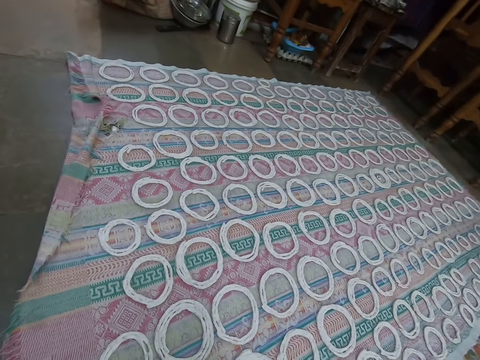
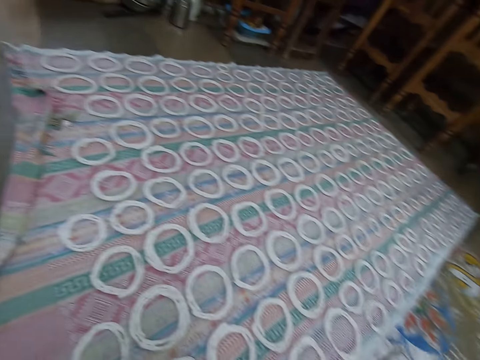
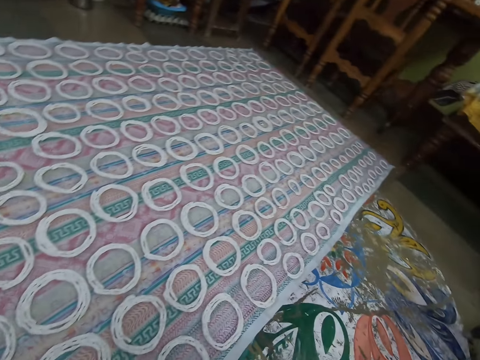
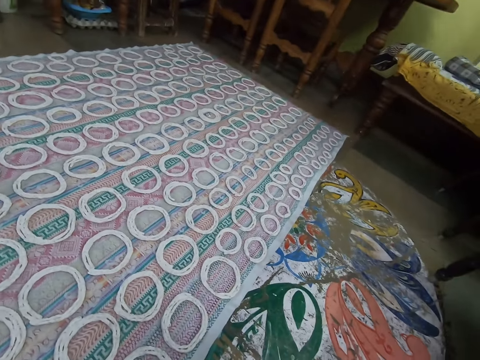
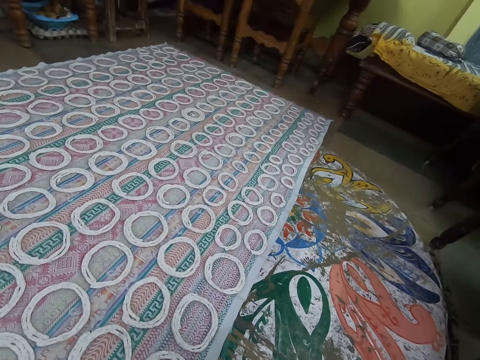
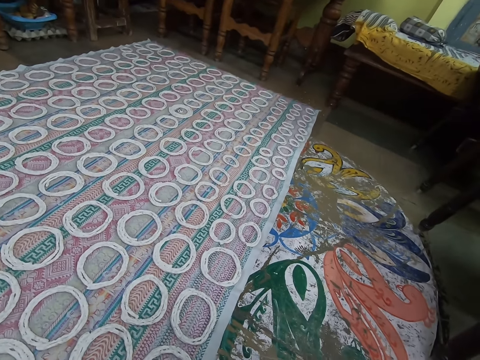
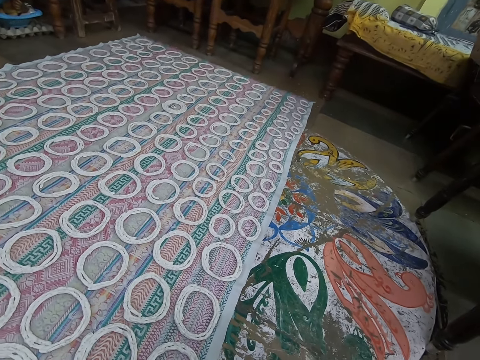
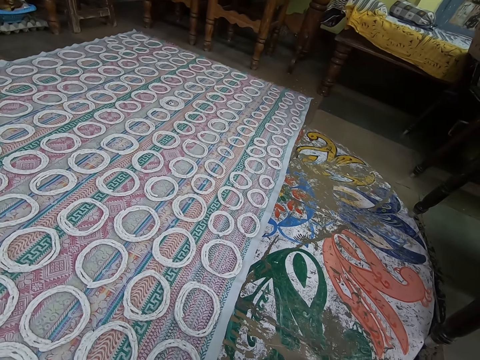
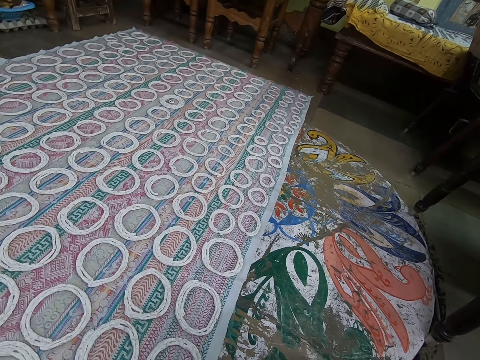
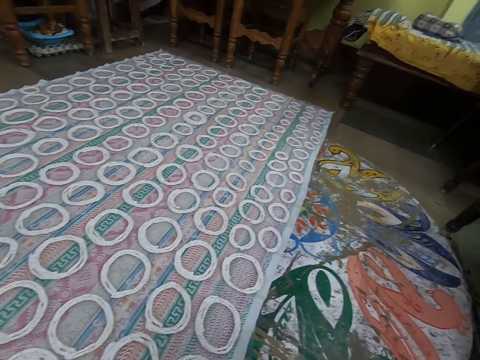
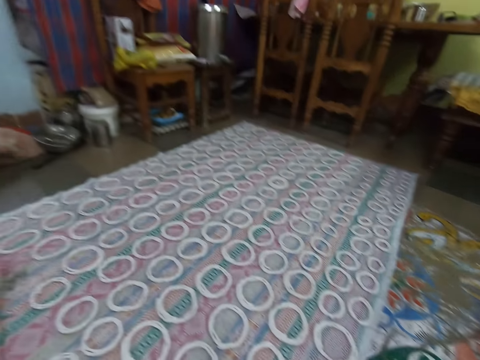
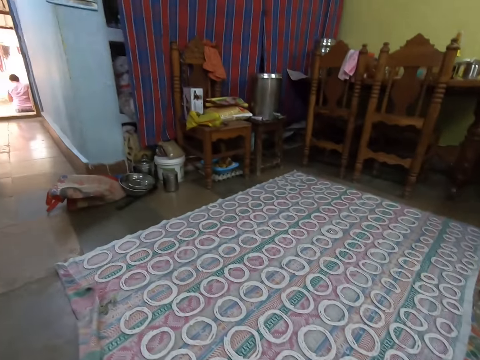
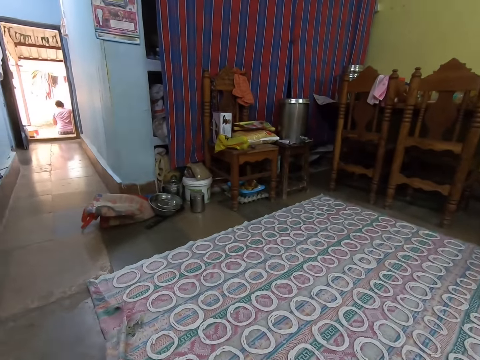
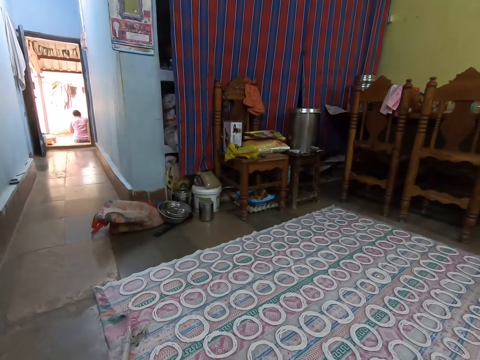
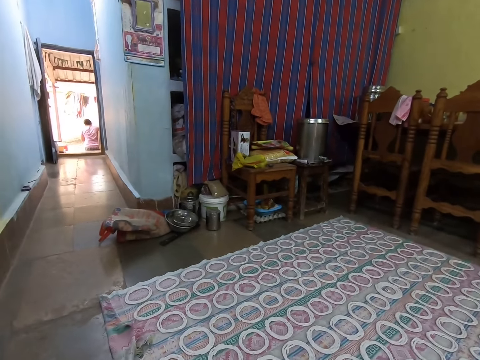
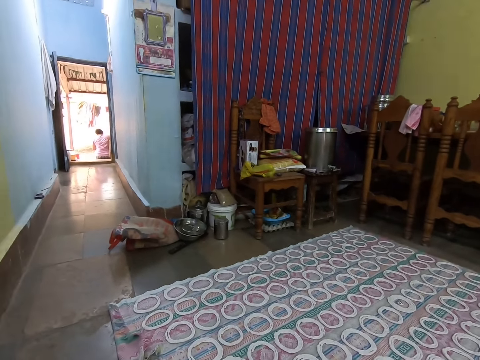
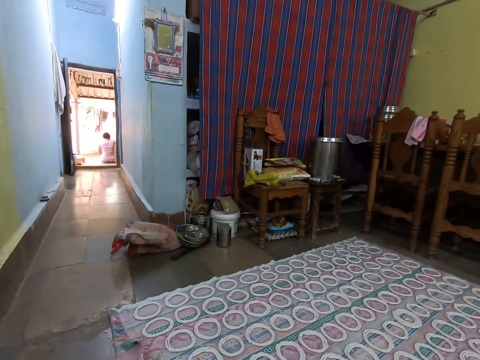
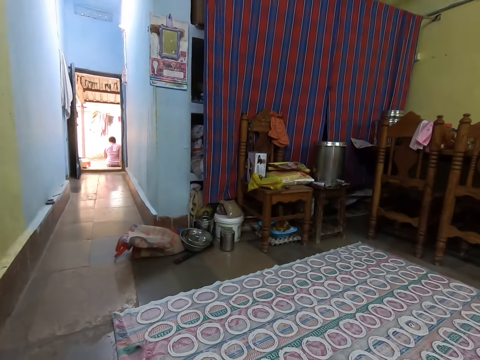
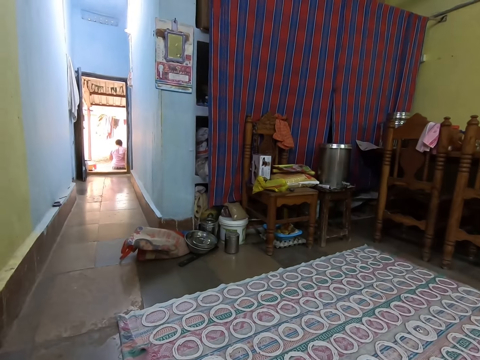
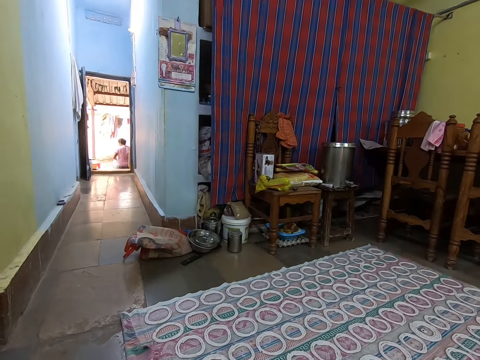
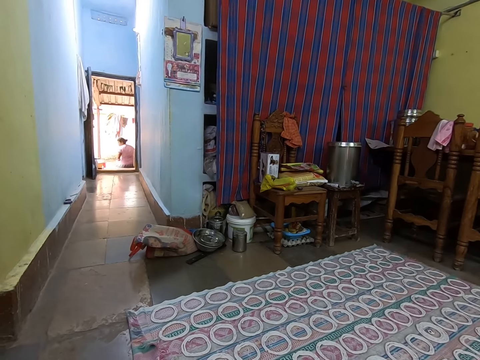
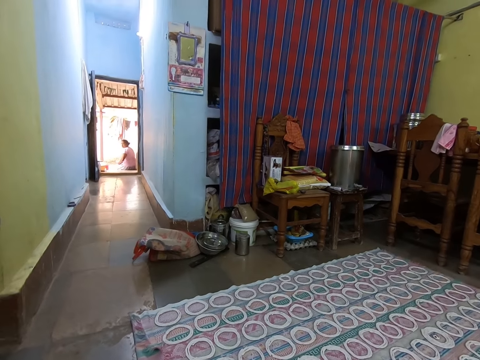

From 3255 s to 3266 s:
The camera wearer interacts with a woman.

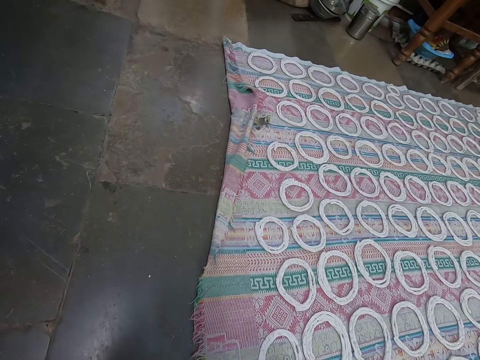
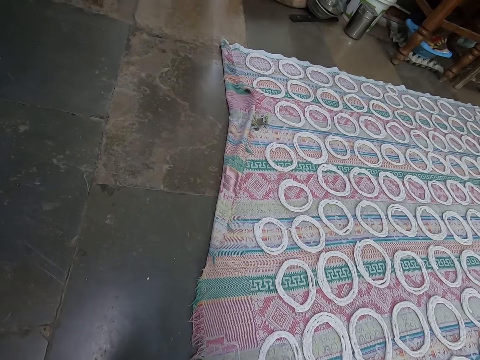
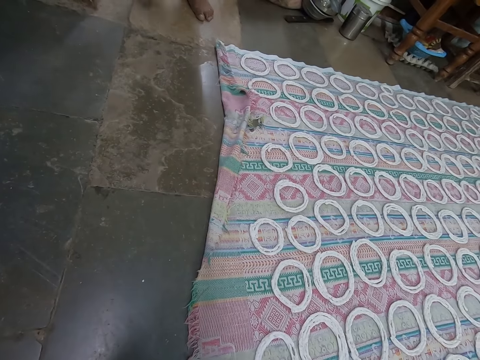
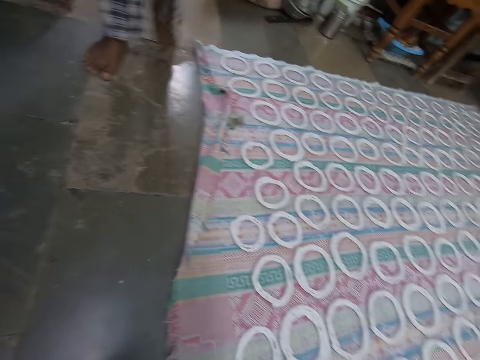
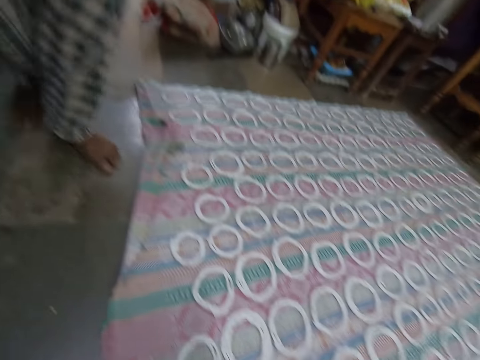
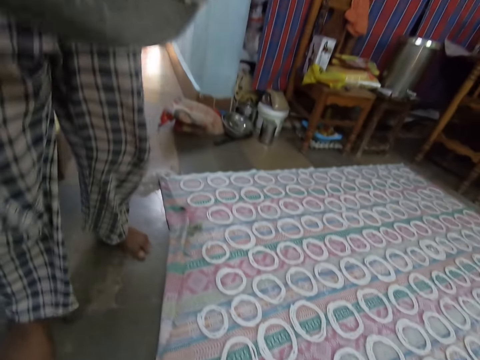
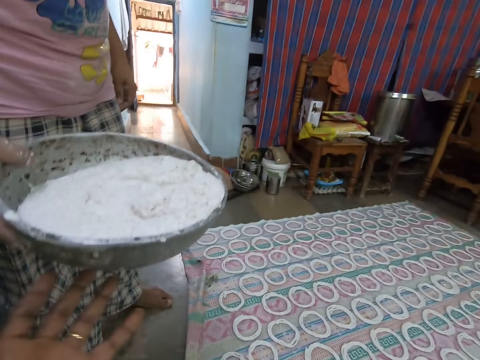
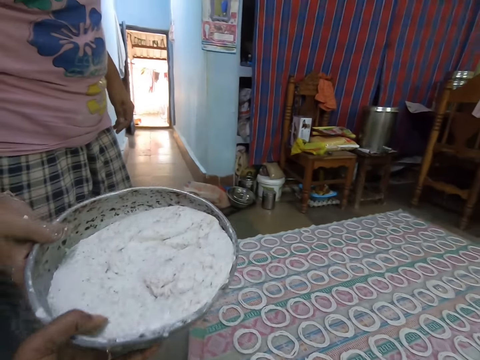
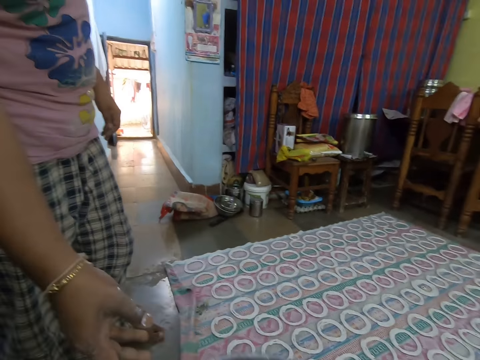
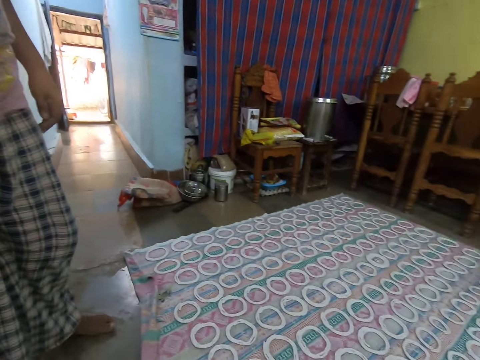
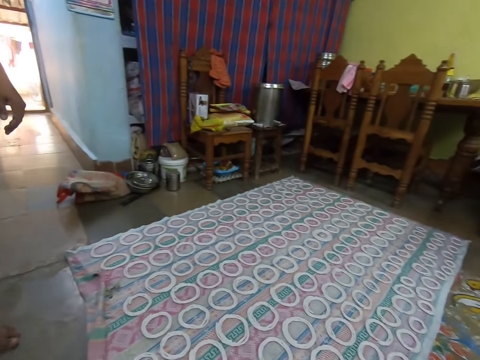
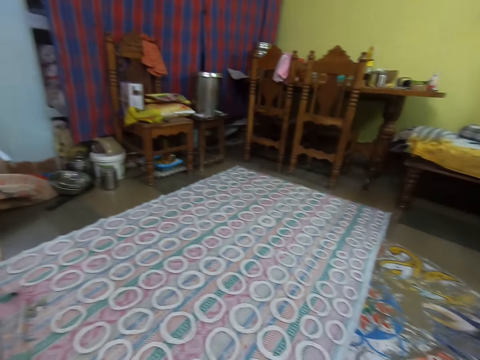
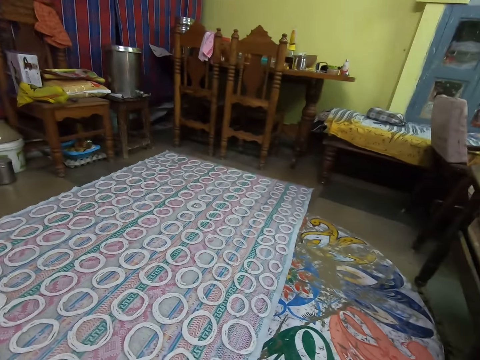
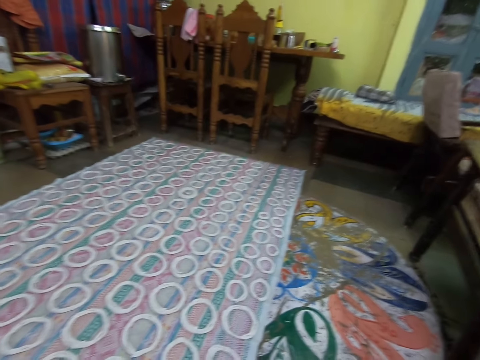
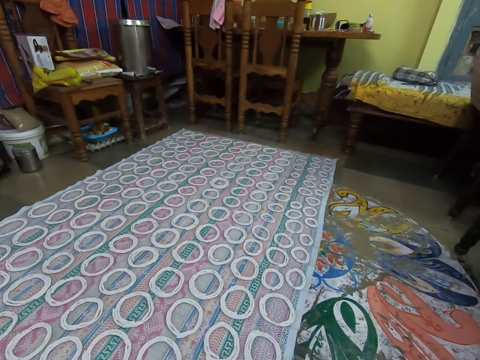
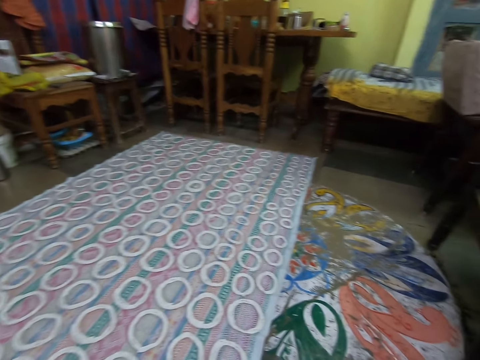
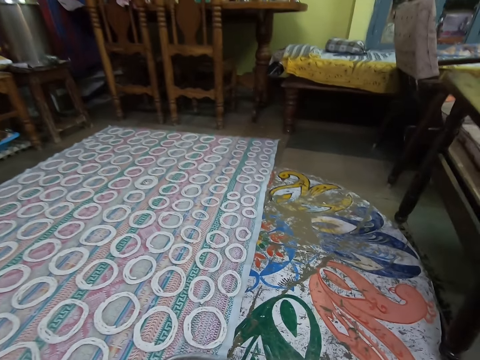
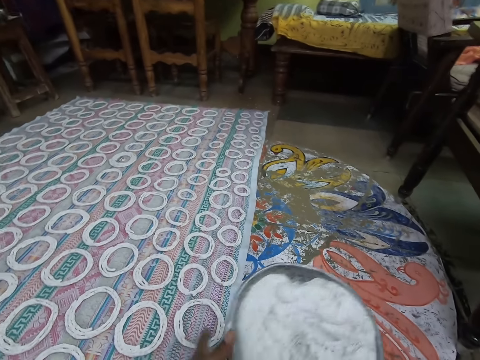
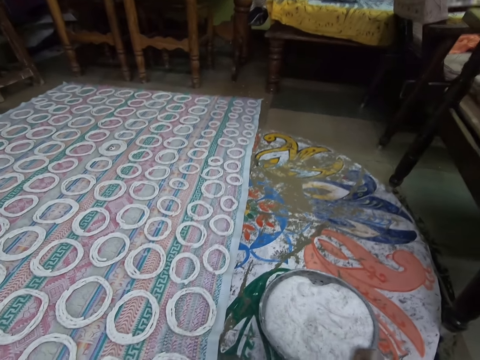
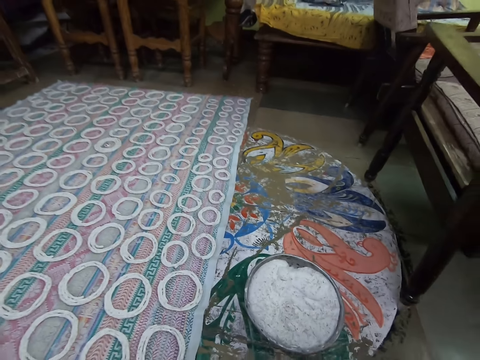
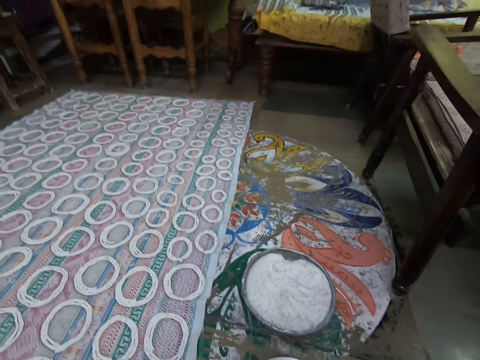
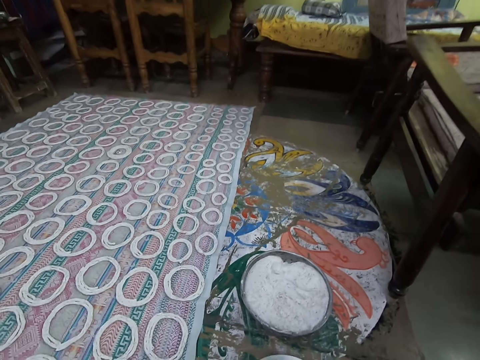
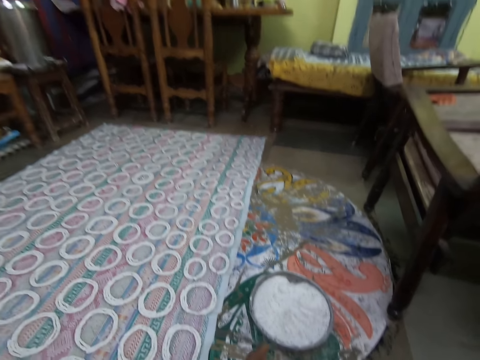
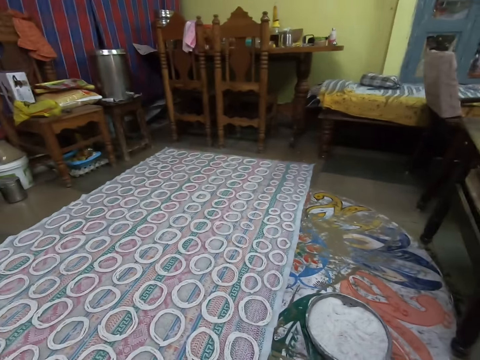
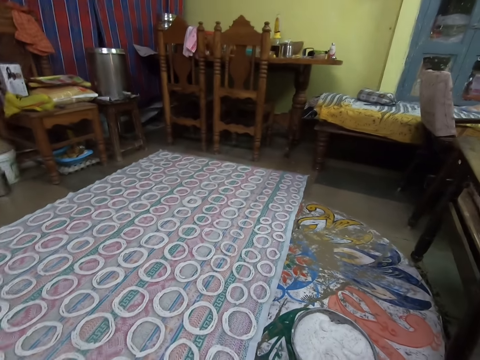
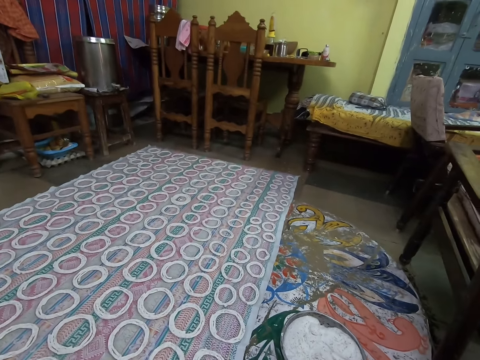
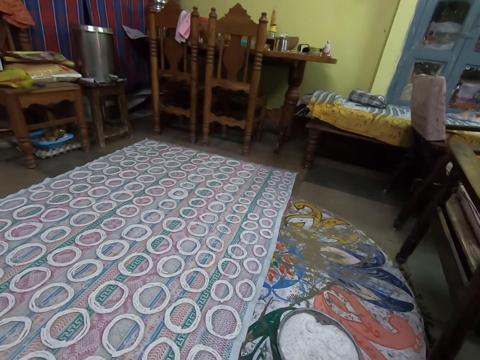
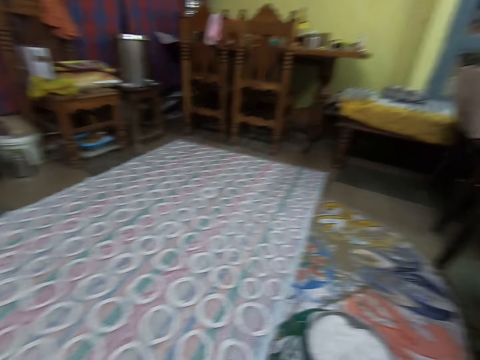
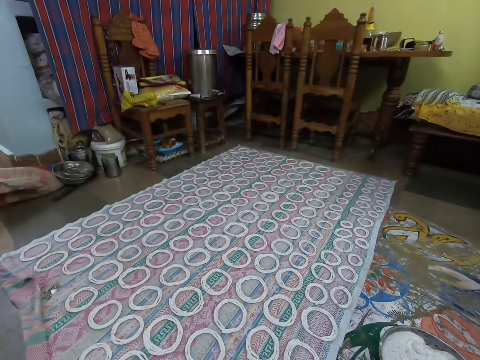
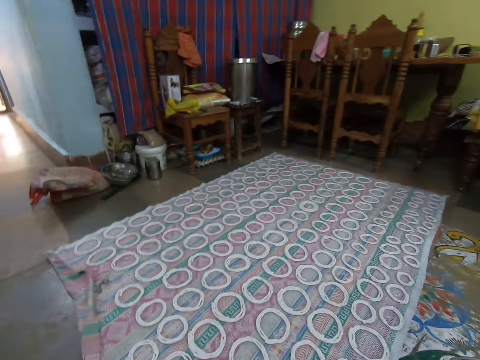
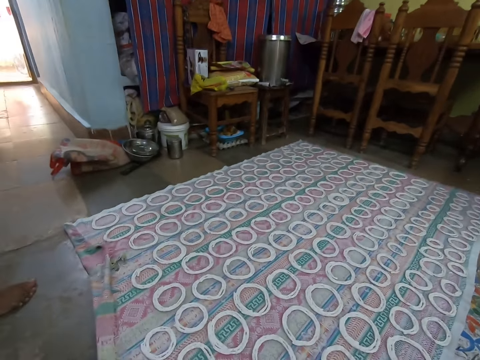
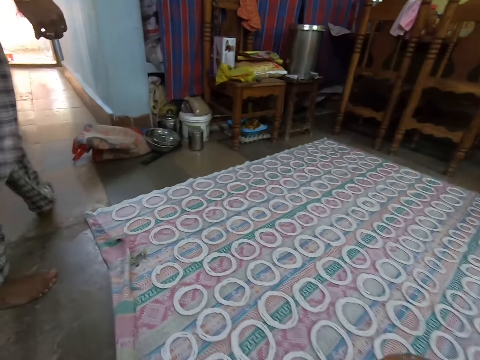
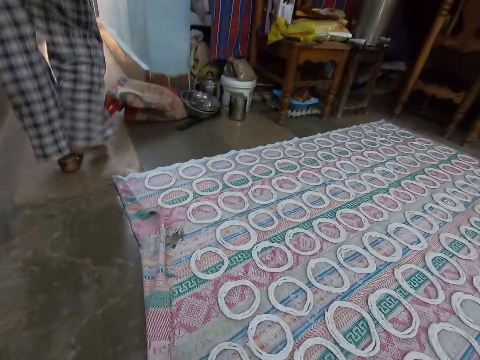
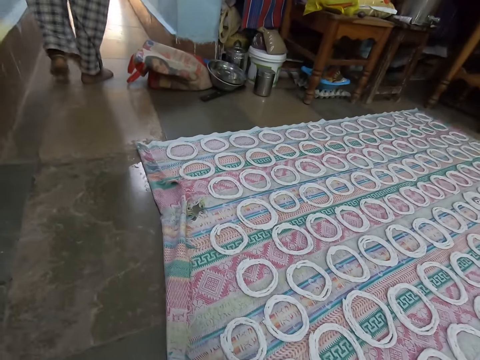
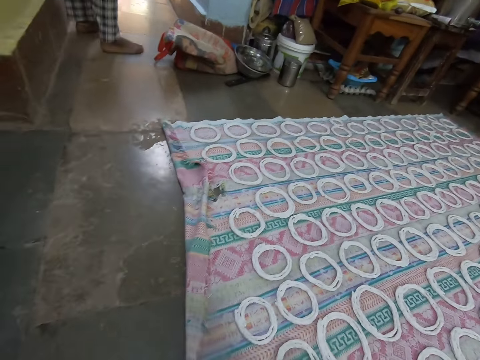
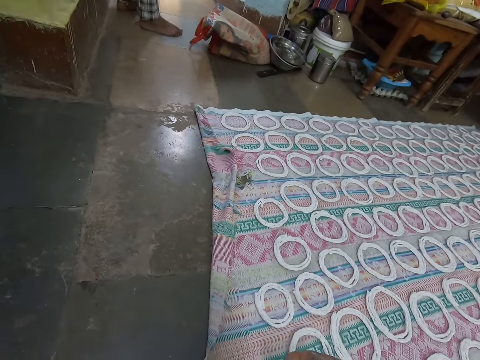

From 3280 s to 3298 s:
The woman walks towards the camera wearer. The camera wearer collects a bowl of rice paste from the woman with his left hand. He passes the bowl of rice paste in his left hand to his right hand. He drops the bowl of rice paste in his right hand on a table. He interacts with the woman. The woman walks away from the camera wearer.
